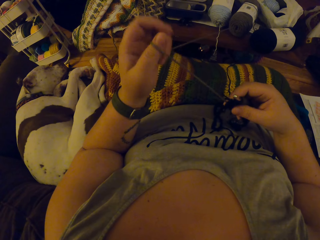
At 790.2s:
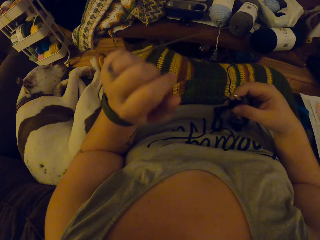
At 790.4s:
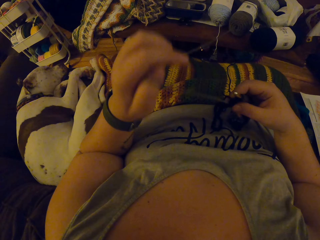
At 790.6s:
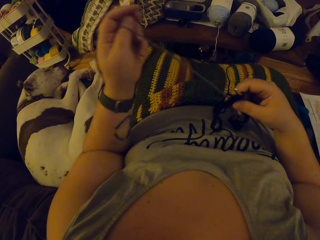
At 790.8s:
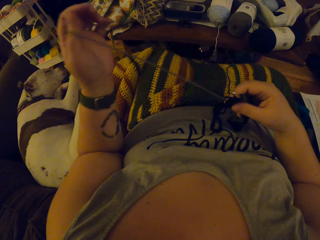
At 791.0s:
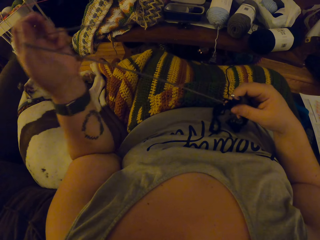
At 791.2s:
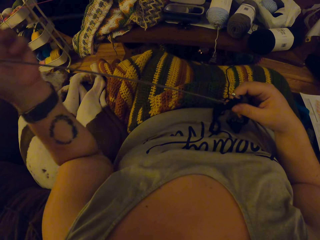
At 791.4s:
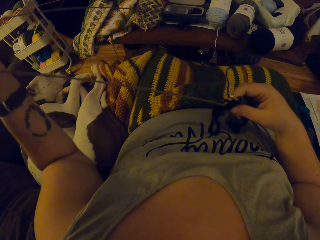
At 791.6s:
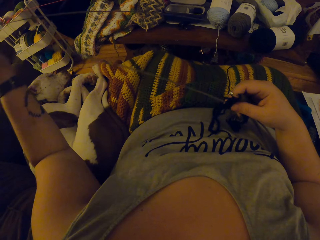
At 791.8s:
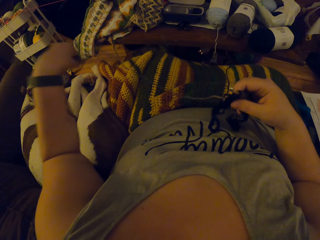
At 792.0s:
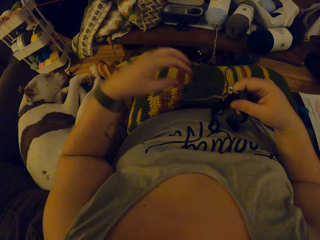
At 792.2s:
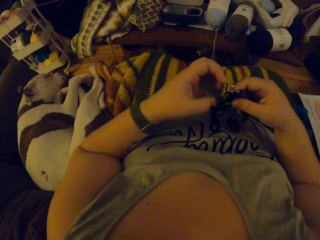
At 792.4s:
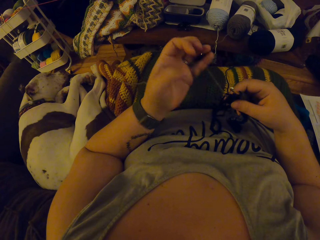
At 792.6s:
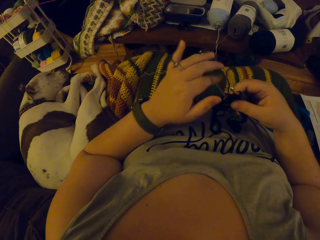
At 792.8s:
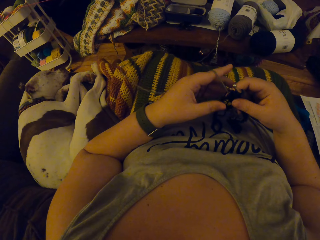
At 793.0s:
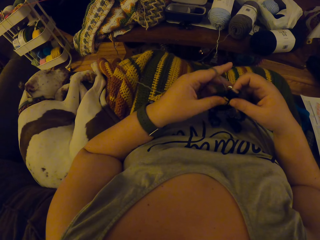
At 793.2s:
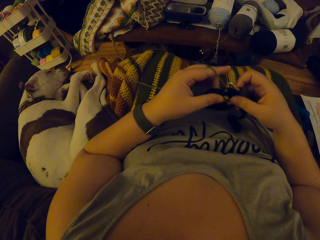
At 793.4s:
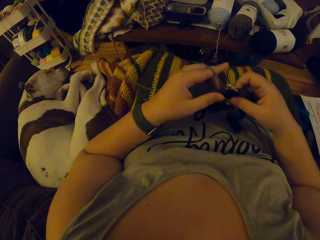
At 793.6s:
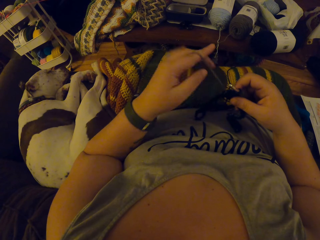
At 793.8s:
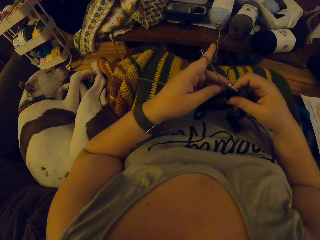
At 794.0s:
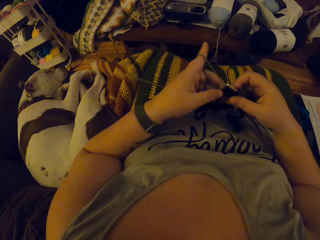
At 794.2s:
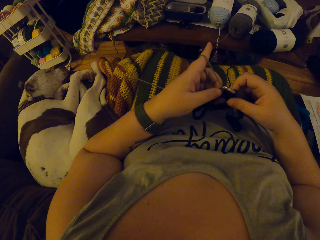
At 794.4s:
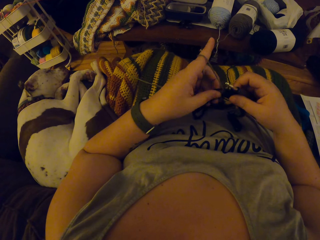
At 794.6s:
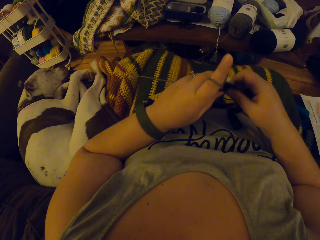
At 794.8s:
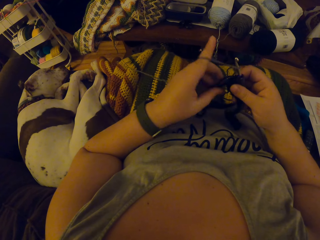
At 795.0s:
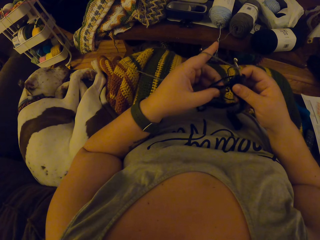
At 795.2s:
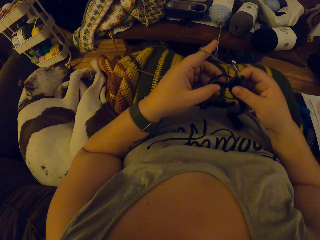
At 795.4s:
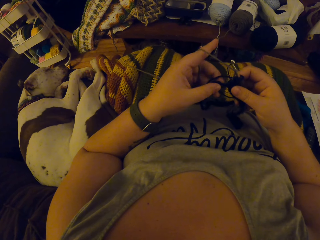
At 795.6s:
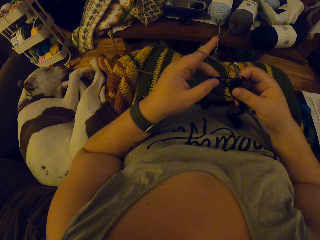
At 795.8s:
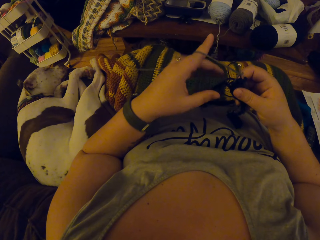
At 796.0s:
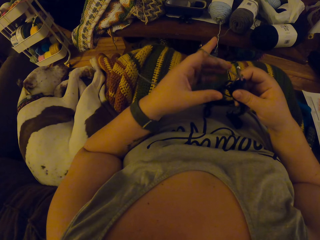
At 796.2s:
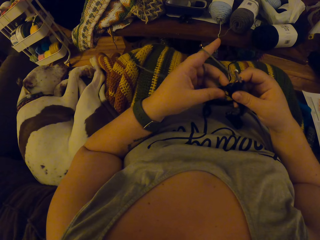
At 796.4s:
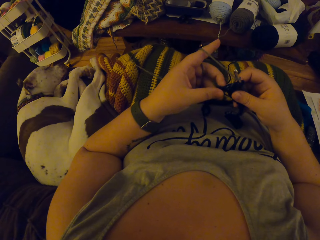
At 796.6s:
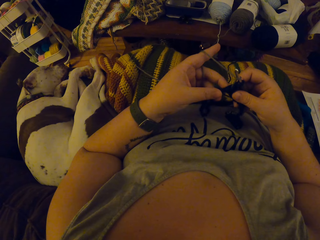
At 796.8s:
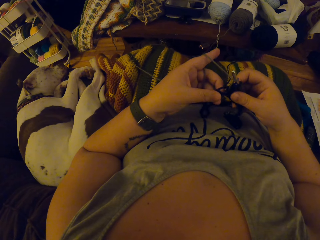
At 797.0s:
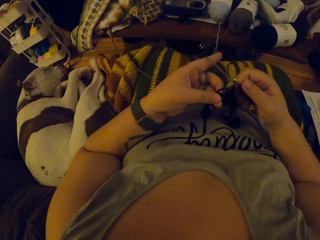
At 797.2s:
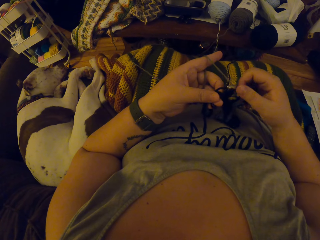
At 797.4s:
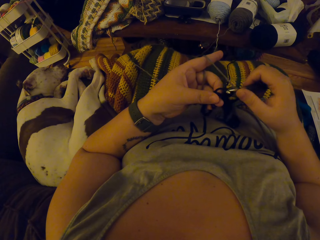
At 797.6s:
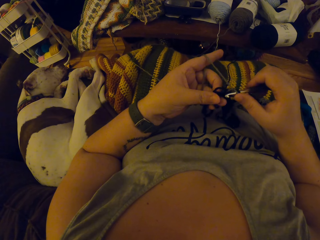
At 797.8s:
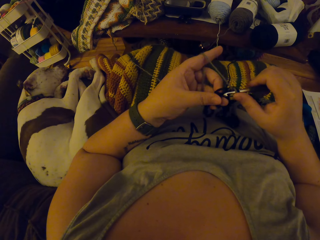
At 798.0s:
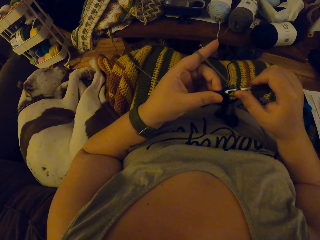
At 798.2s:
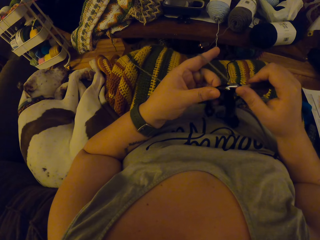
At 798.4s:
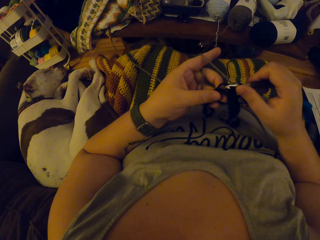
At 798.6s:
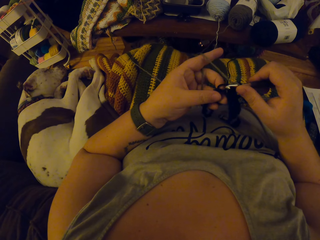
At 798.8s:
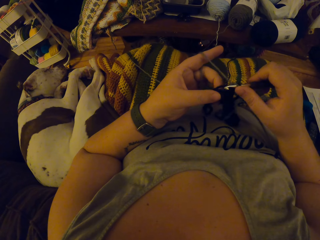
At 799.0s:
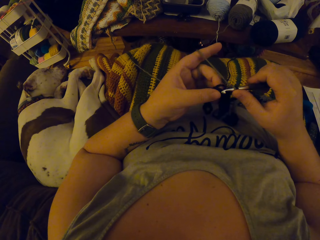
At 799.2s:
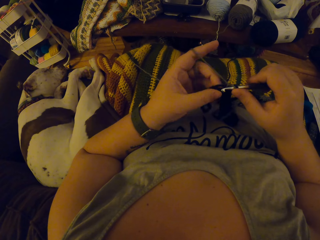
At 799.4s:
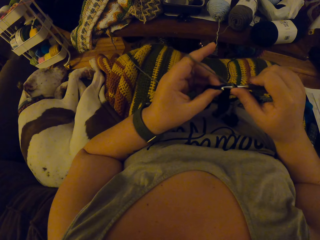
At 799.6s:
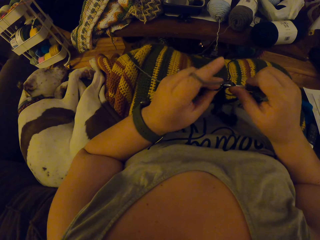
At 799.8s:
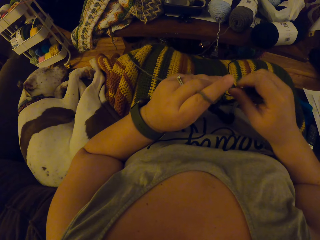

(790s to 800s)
The camera wearer crochets with the yarn. They adjust the garment.

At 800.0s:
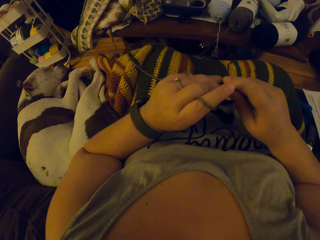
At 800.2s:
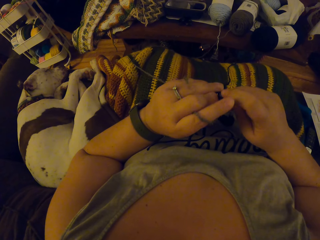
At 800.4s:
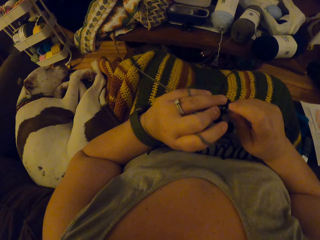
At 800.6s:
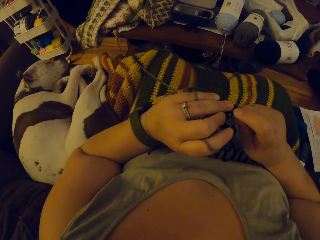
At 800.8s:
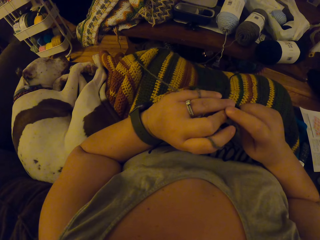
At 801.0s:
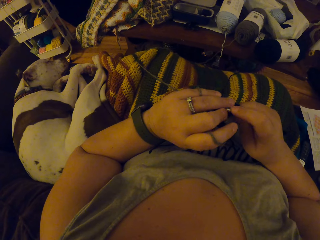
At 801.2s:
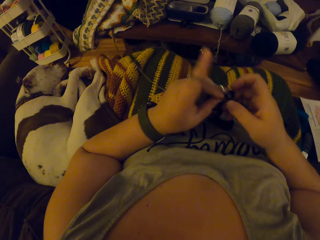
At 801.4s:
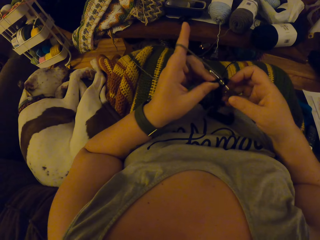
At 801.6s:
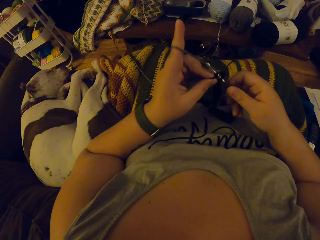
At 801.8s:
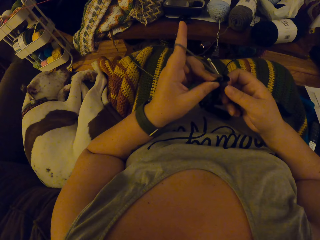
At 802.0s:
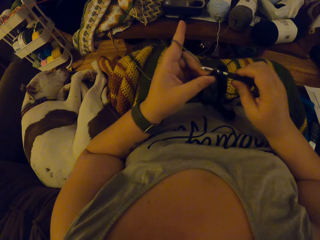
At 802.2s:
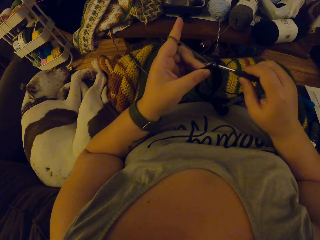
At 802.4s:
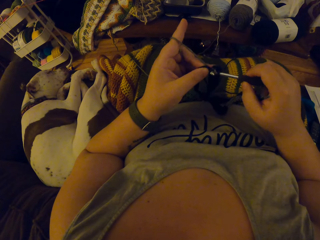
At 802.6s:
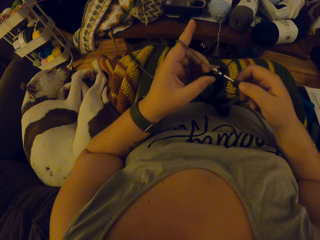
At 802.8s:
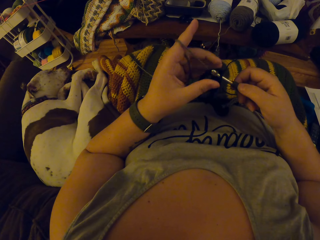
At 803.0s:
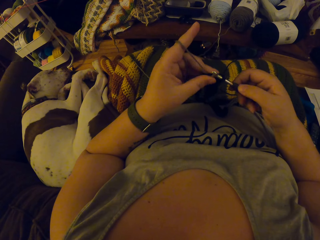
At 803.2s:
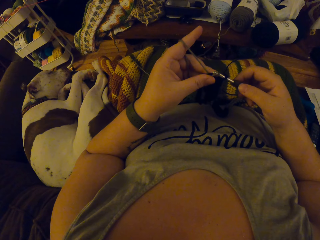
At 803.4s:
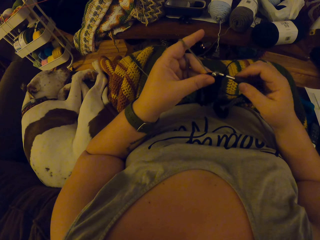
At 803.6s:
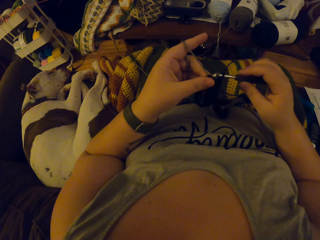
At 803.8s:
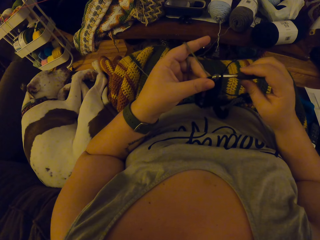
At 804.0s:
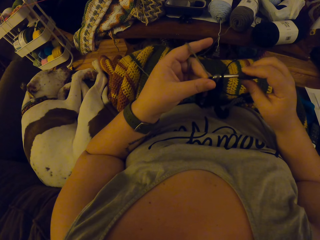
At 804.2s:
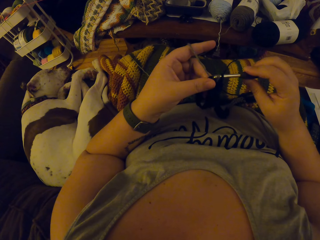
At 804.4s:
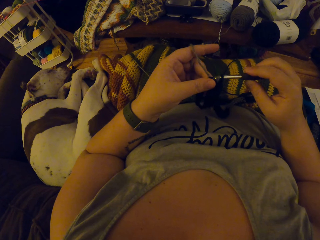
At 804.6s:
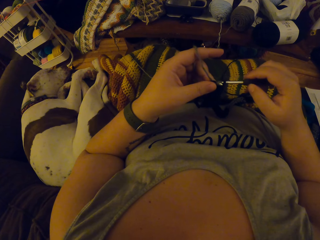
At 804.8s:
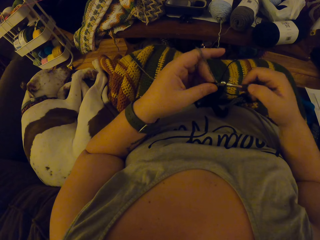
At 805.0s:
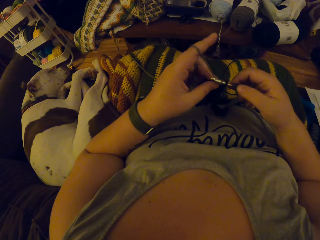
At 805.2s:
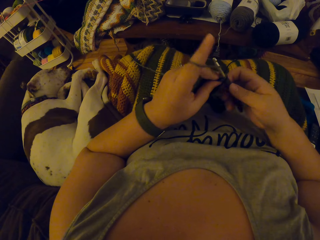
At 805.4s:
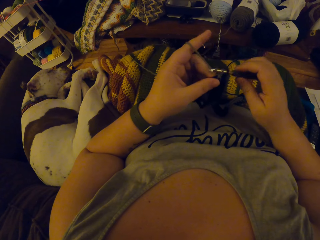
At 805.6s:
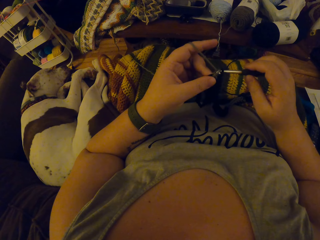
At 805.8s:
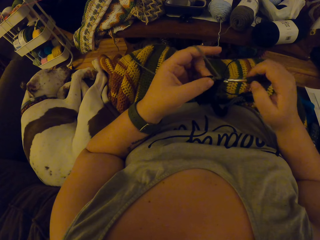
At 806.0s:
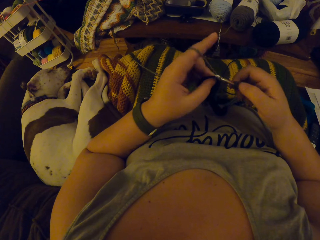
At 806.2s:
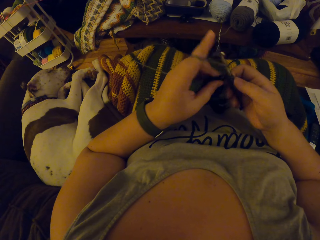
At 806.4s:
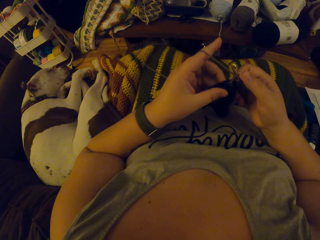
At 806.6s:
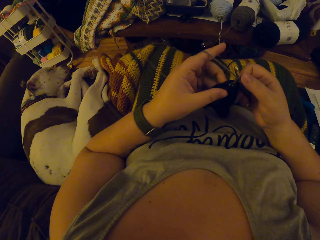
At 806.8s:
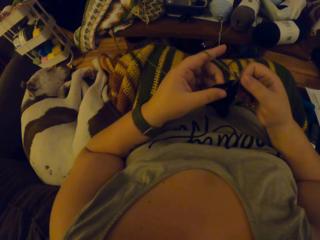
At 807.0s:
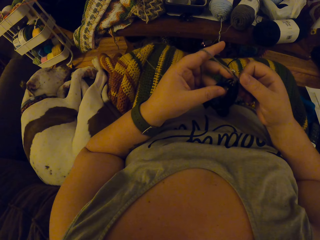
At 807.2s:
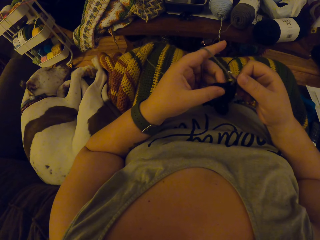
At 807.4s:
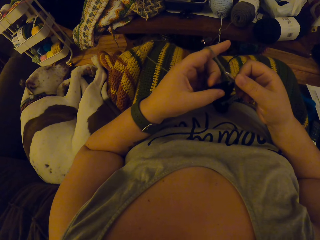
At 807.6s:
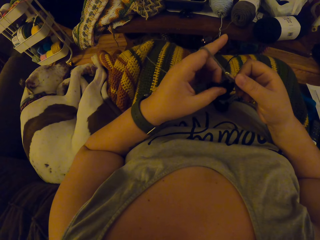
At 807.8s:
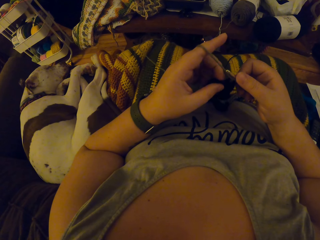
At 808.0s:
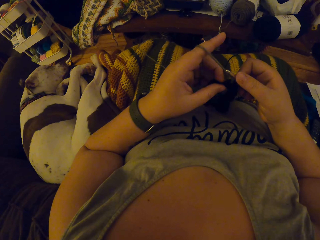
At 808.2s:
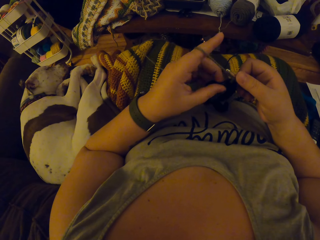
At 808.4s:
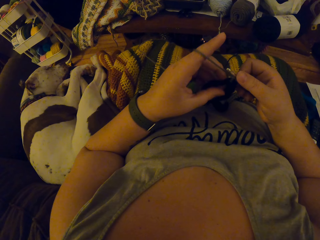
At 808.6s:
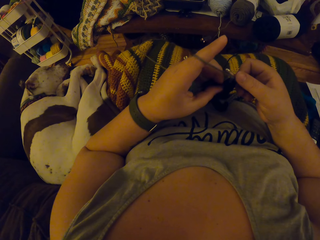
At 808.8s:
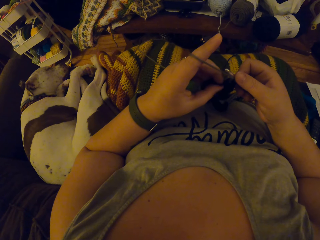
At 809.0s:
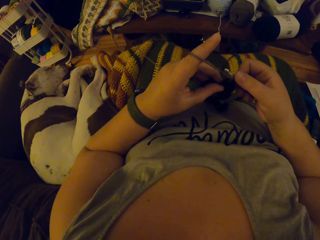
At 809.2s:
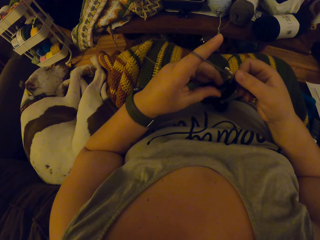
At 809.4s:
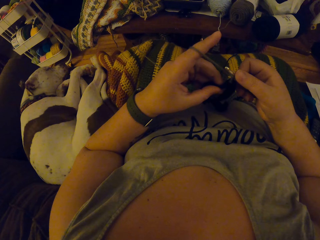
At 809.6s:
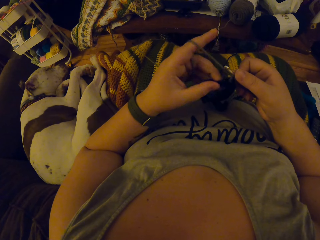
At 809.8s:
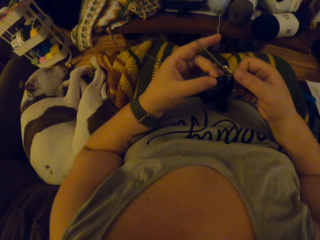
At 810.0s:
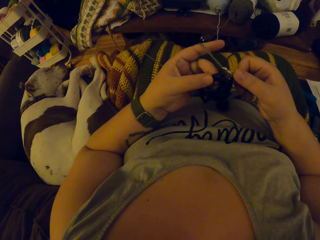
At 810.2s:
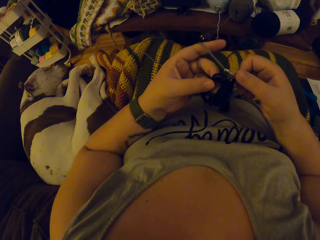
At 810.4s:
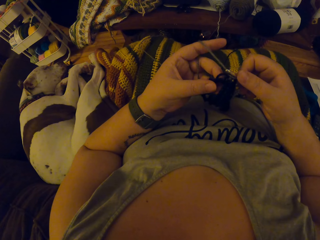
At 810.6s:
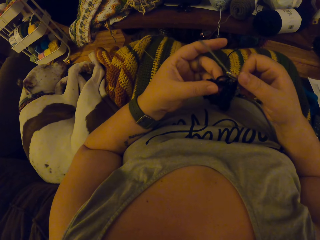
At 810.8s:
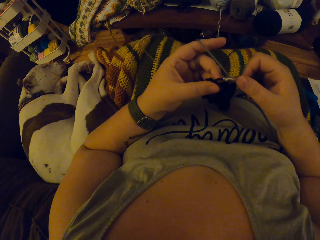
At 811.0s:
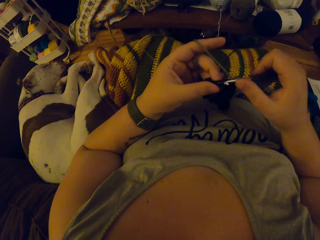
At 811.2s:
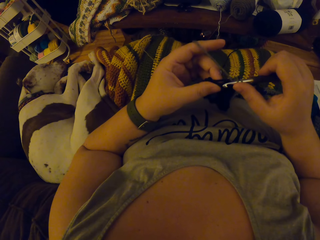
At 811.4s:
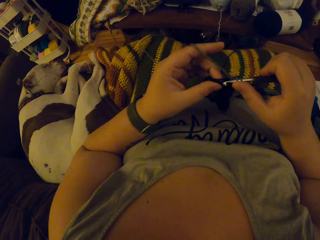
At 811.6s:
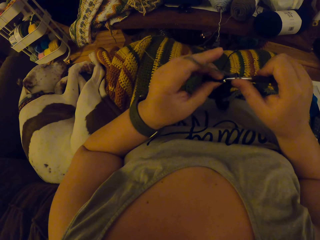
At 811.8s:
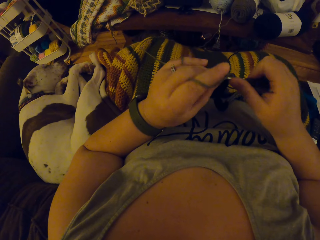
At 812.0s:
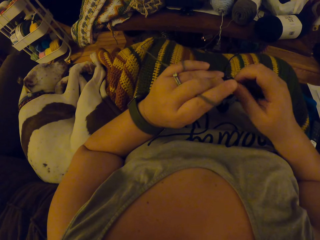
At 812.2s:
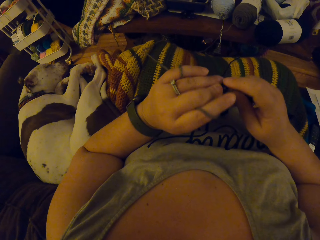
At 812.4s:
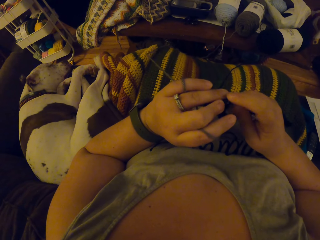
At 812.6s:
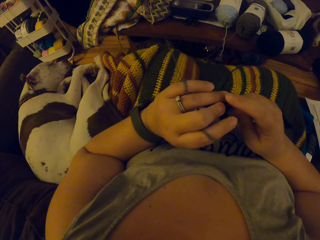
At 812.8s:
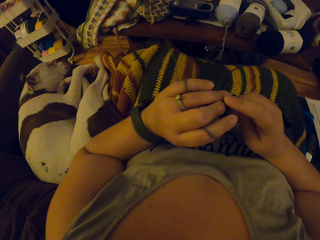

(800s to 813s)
The camera wearer knits the garment. They adjust the garment. They knit the garment.
